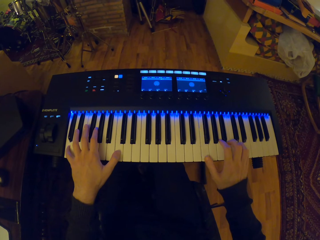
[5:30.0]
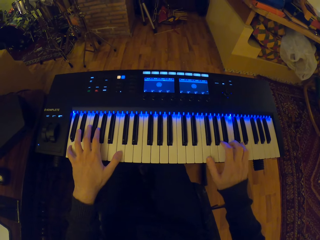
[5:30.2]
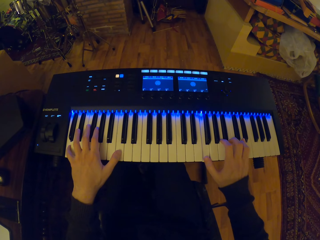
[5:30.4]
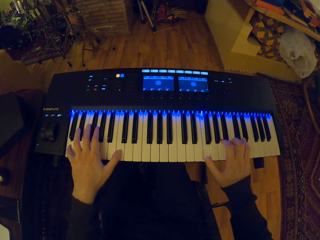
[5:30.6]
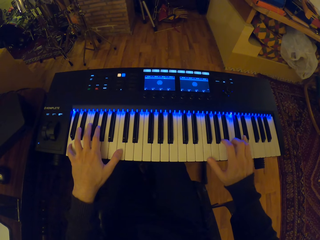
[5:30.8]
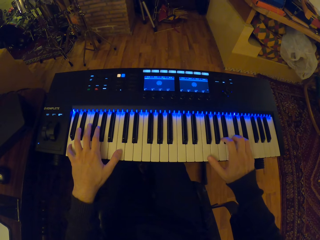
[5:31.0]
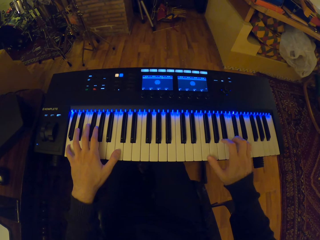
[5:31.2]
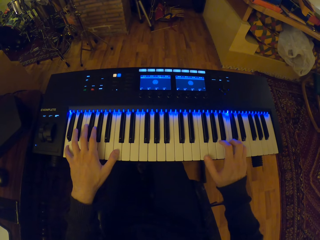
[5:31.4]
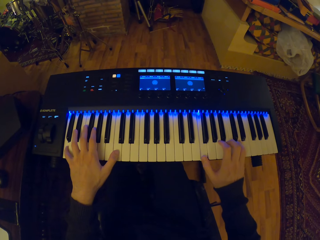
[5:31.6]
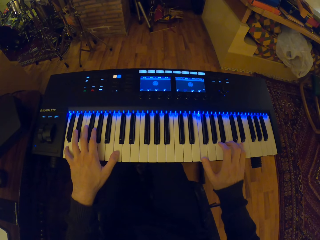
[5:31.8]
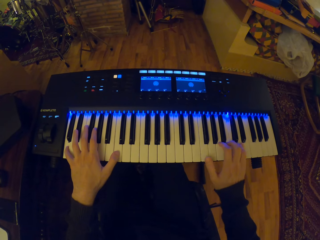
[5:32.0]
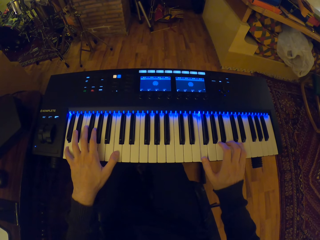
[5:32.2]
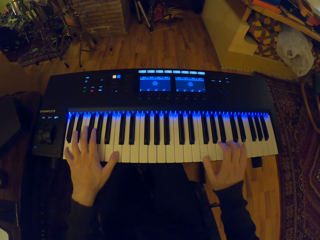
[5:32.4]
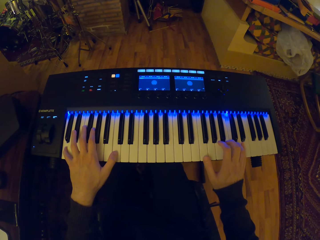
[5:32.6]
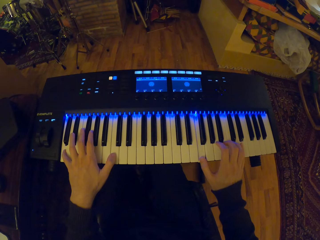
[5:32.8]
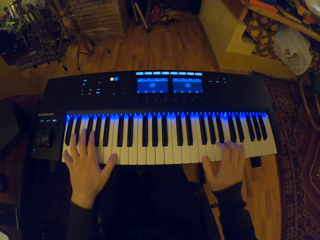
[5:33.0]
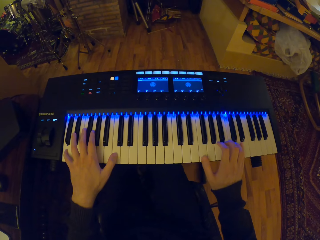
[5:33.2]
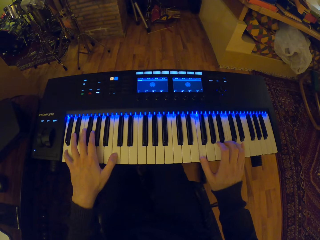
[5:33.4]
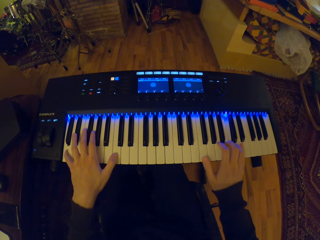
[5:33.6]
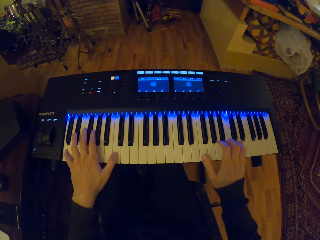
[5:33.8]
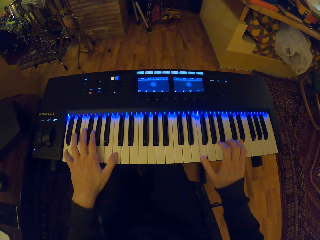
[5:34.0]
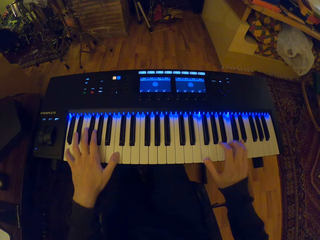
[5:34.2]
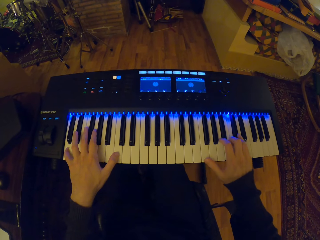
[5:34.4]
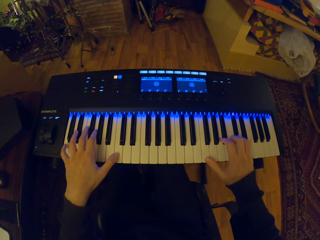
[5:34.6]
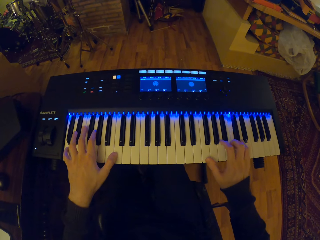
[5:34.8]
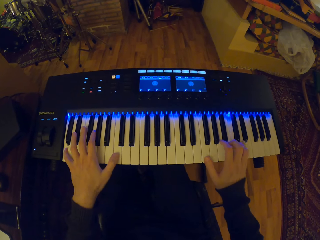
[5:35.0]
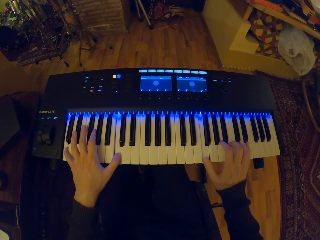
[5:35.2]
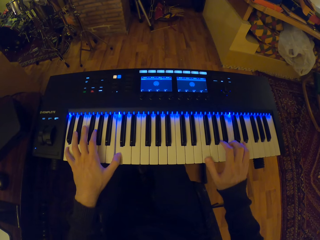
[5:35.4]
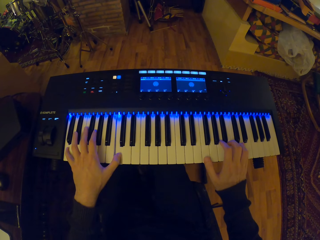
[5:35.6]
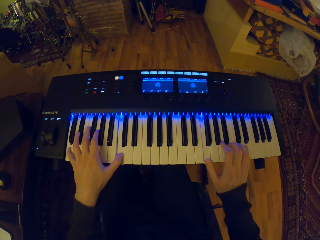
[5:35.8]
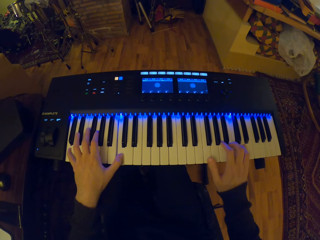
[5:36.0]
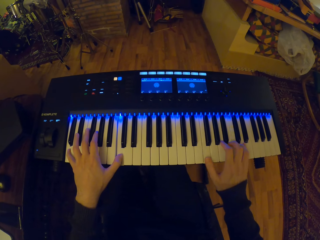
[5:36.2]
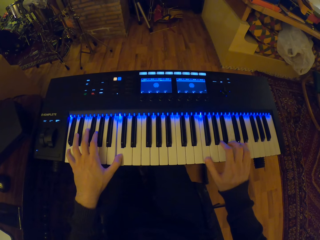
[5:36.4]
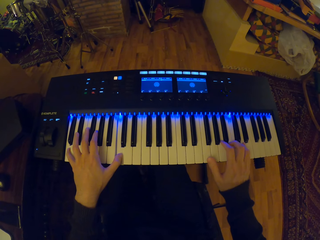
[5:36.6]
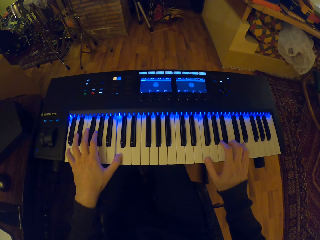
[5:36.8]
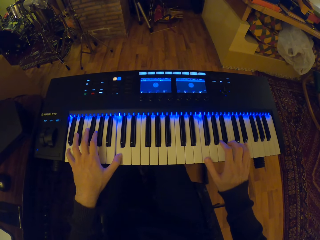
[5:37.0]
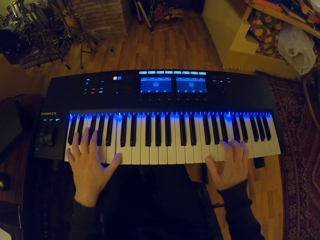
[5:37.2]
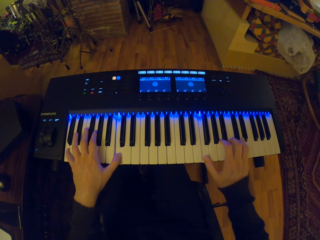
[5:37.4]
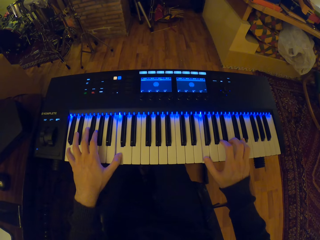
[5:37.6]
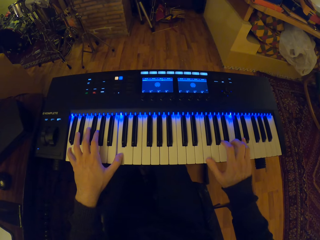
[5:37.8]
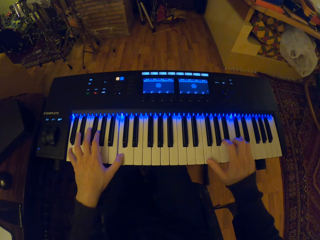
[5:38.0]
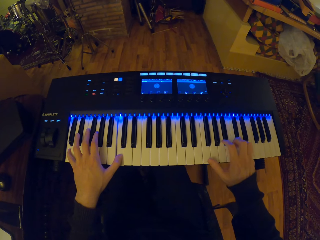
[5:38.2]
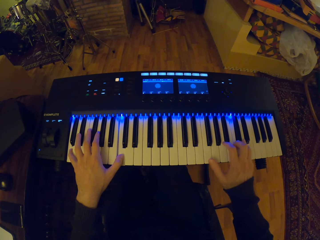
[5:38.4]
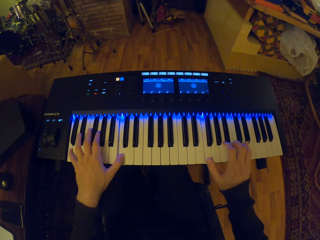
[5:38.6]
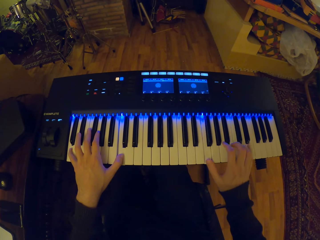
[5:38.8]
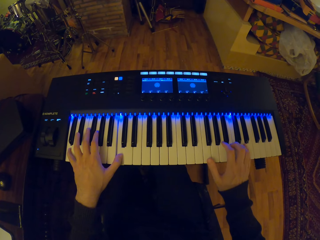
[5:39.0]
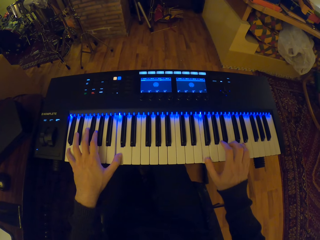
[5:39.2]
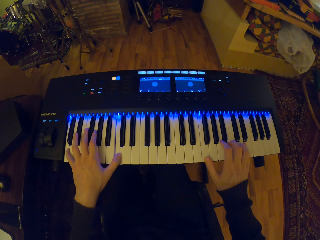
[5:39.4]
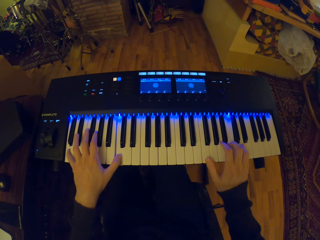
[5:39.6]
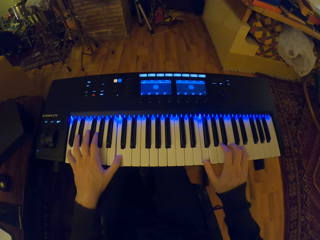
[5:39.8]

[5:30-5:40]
The camera wearer plays the keyboard with his right hand. He plays the keyboard with both hands. He plays the keyboard with his right hand.

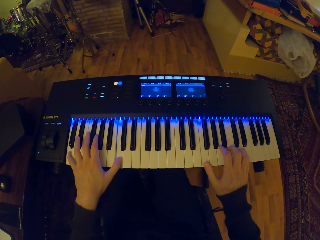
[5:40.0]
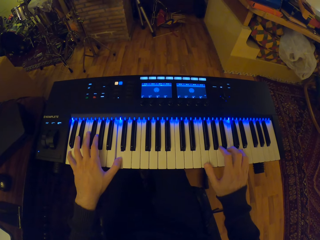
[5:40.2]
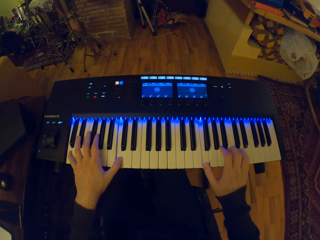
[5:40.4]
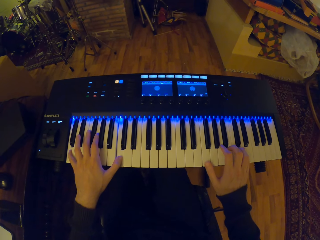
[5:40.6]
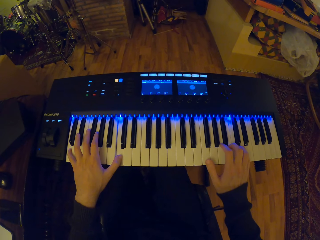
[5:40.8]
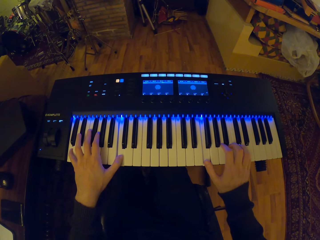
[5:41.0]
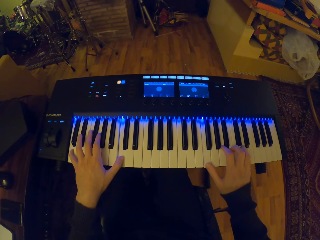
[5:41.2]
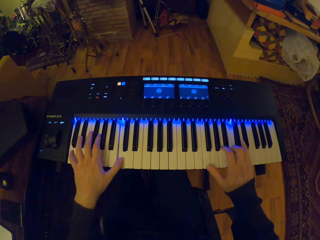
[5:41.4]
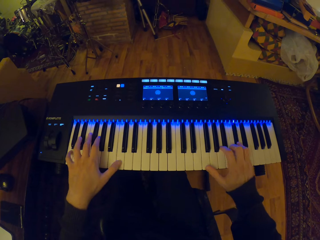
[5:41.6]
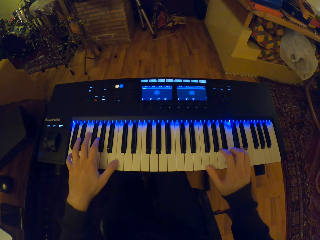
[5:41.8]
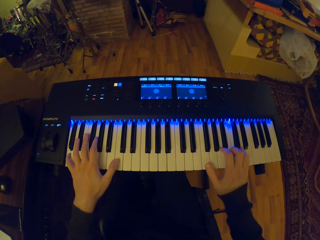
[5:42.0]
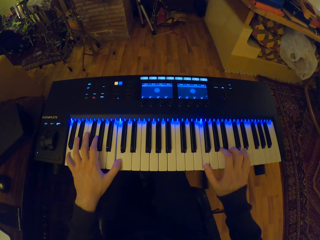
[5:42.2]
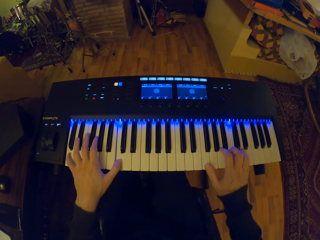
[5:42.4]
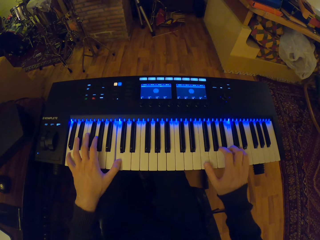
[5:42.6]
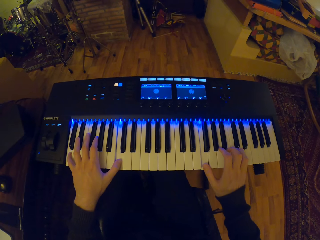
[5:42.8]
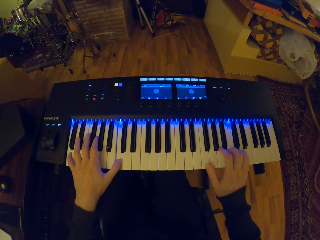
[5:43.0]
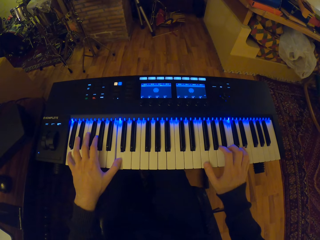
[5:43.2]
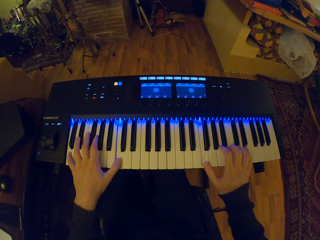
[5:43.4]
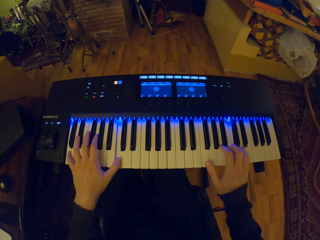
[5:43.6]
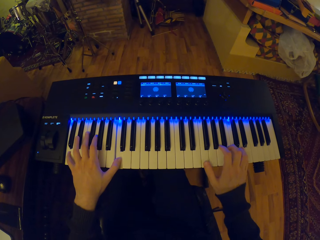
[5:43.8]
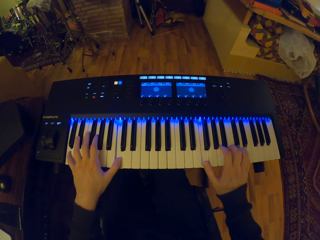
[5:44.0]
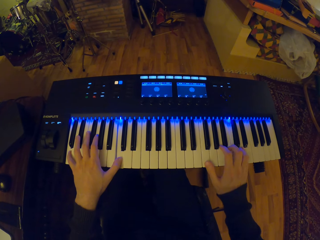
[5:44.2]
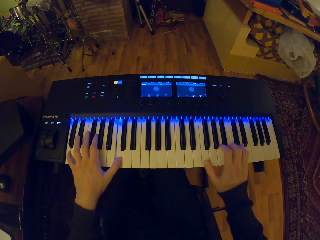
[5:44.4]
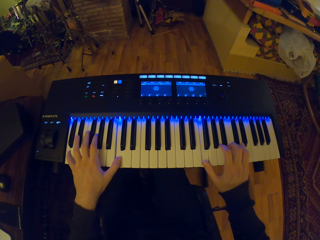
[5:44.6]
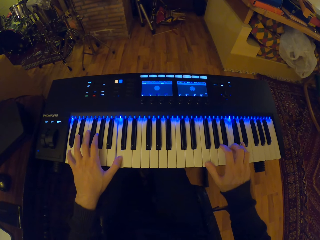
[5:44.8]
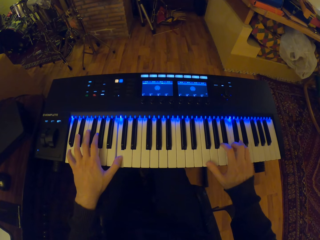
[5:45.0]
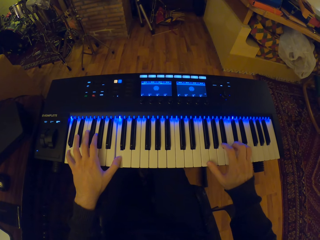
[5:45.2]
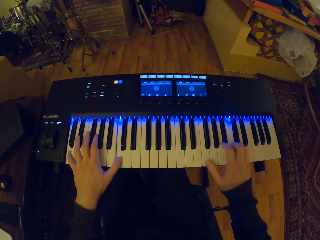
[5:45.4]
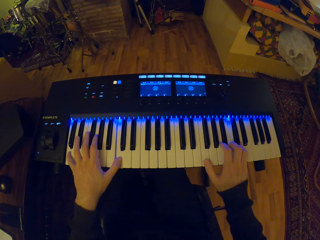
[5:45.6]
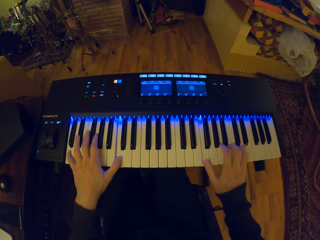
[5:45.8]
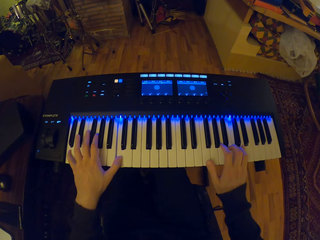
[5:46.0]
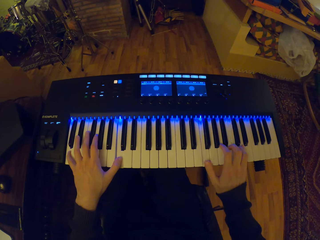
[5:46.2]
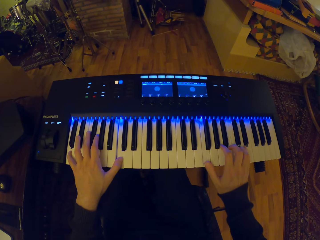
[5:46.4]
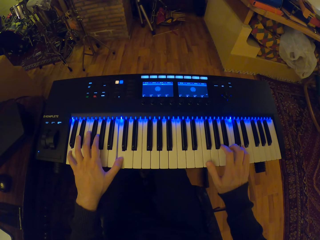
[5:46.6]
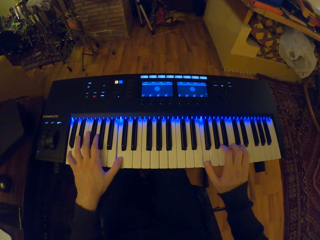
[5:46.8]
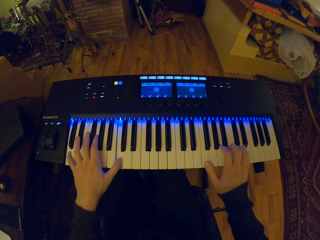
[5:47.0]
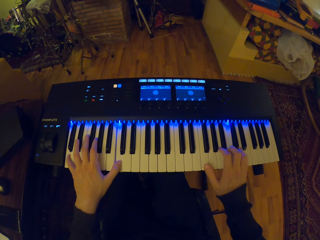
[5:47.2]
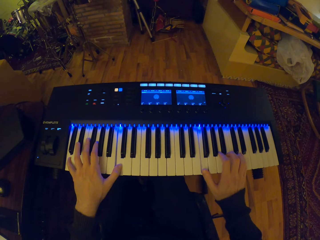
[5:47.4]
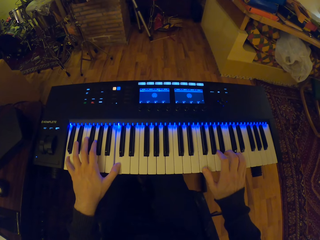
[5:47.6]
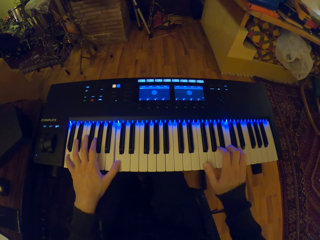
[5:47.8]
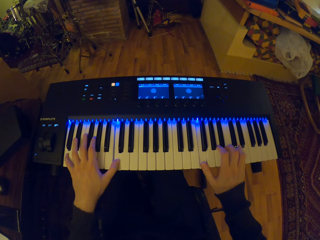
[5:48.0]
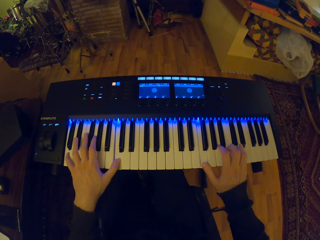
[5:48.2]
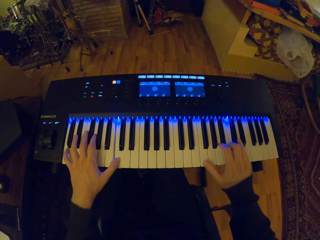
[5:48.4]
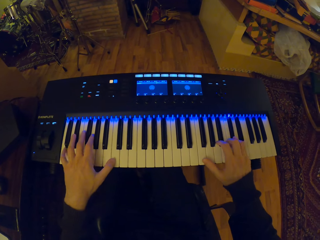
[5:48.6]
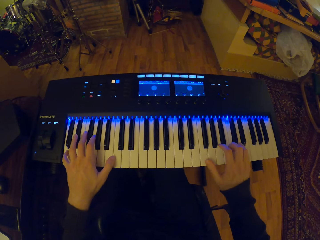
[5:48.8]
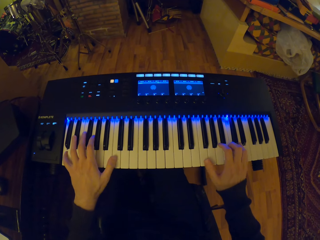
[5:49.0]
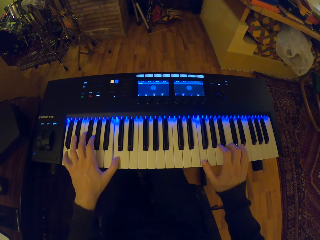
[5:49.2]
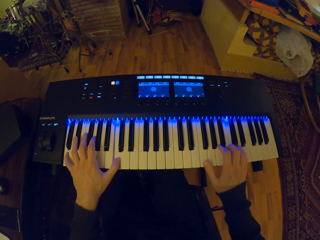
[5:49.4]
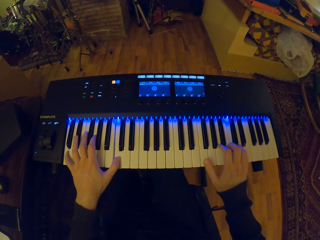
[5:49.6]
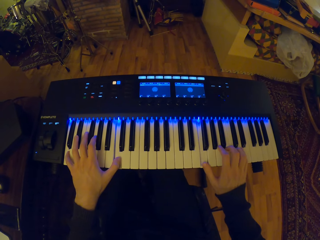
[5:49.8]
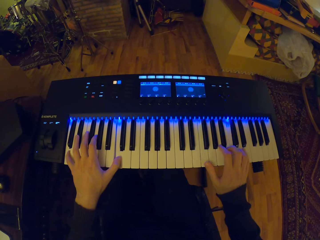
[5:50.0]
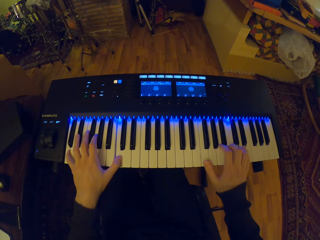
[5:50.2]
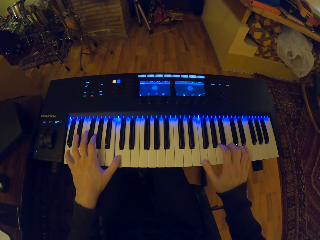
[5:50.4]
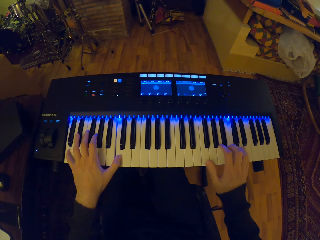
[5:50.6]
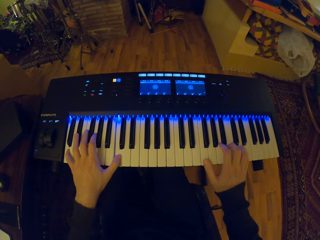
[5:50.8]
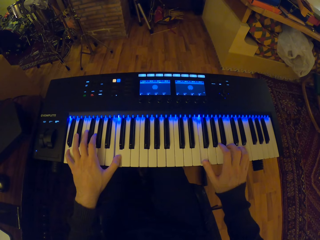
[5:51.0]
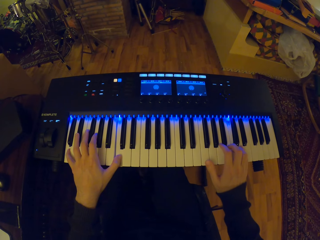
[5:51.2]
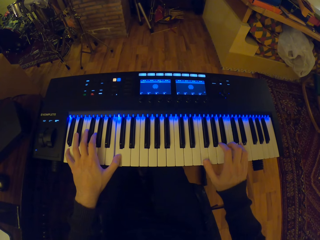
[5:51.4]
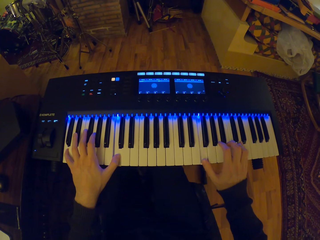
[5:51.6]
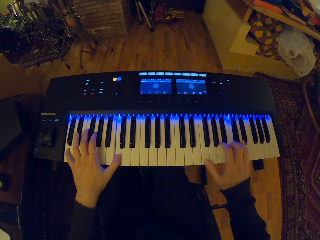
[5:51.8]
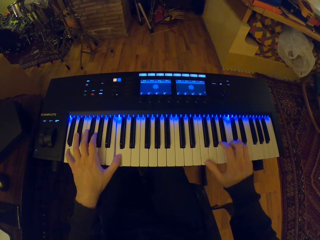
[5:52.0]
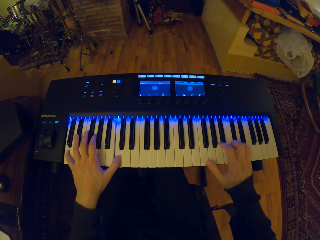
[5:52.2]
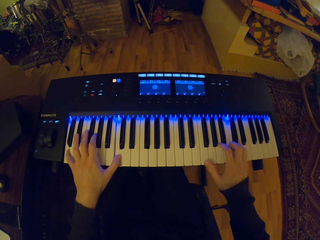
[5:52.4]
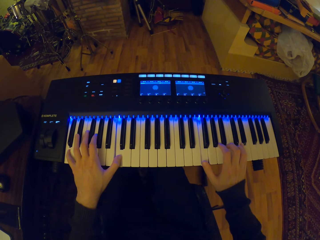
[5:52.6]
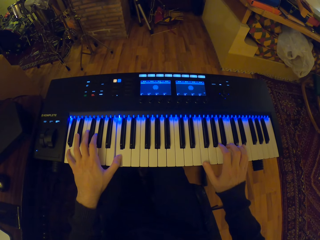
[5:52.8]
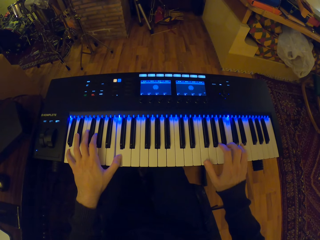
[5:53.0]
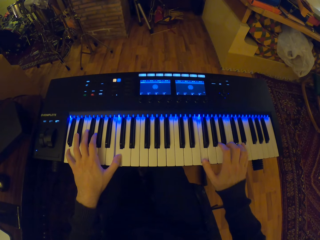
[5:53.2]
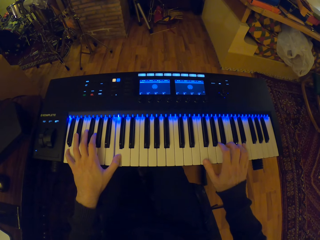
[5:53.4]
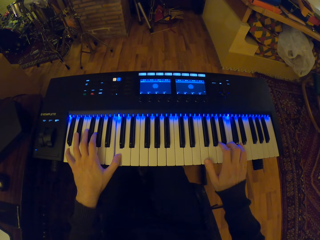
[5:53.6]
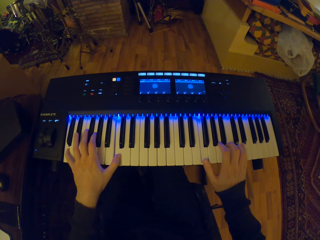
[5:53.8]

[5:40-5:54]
The camera wearer plays the keyboard with both hands. He plays the keyboard with his right hand. He plays the keyboard with both hands. He plays the keyboard with his right hand.
